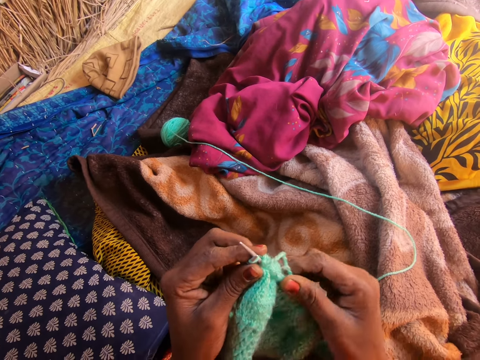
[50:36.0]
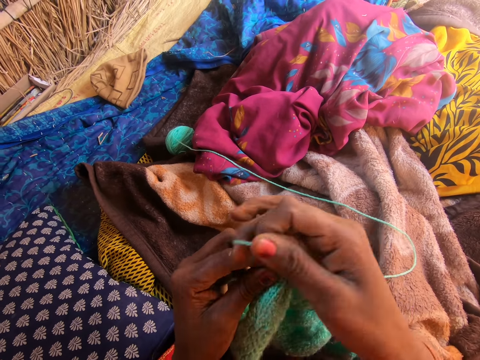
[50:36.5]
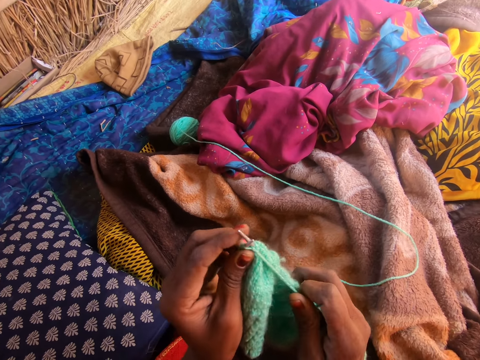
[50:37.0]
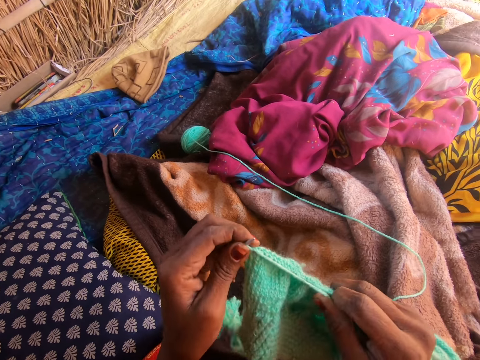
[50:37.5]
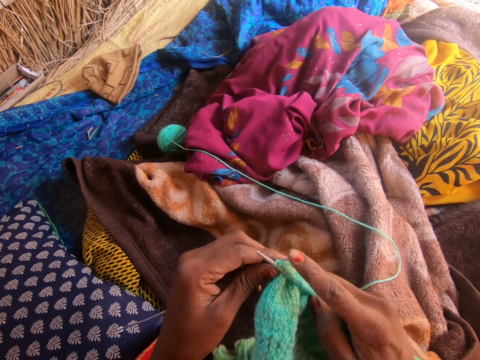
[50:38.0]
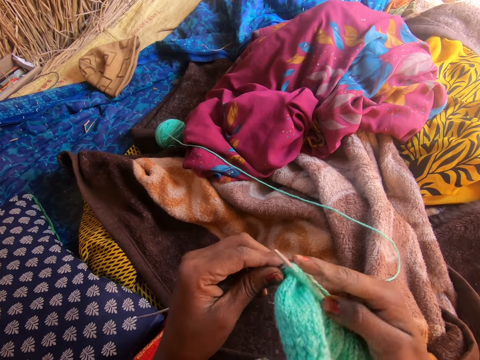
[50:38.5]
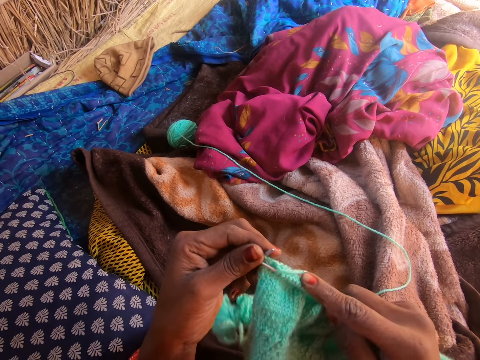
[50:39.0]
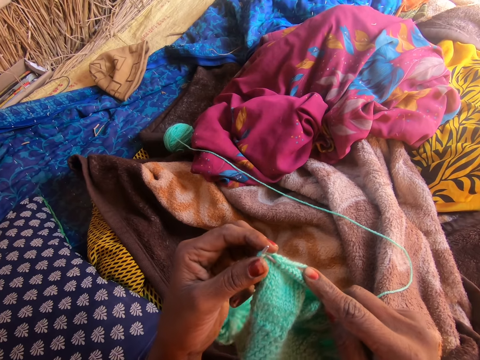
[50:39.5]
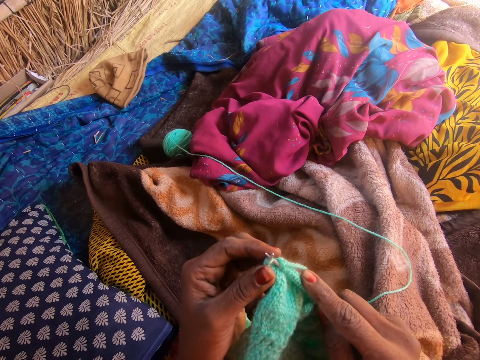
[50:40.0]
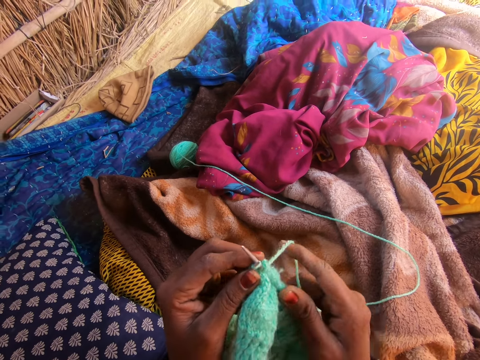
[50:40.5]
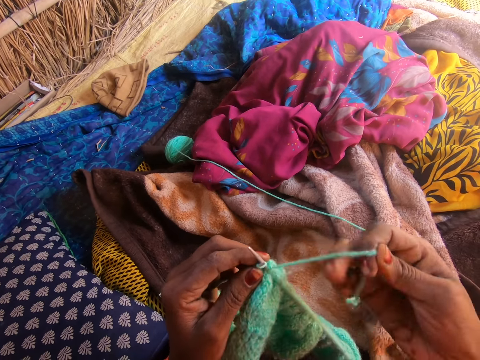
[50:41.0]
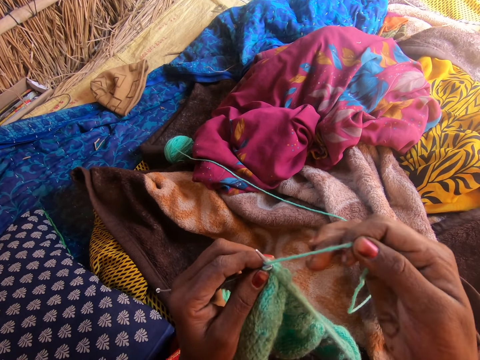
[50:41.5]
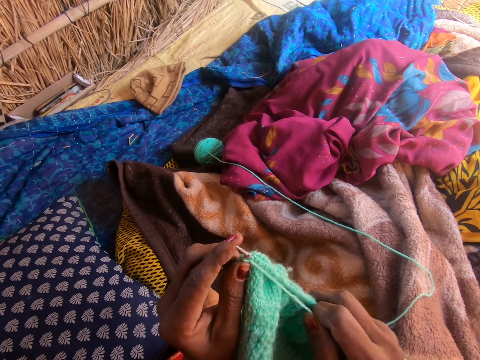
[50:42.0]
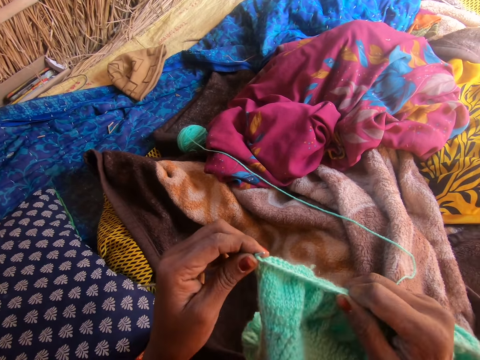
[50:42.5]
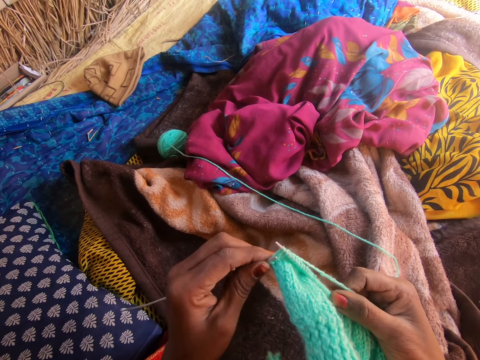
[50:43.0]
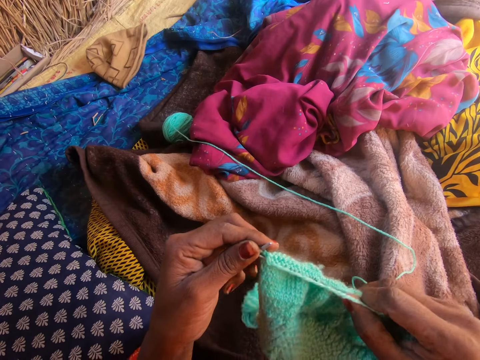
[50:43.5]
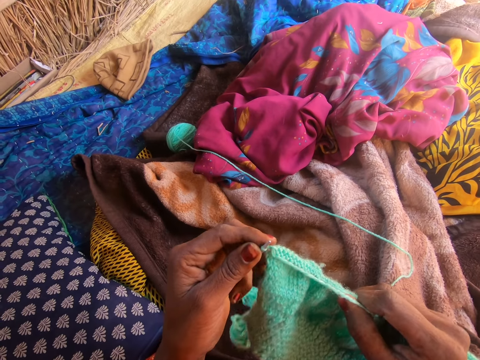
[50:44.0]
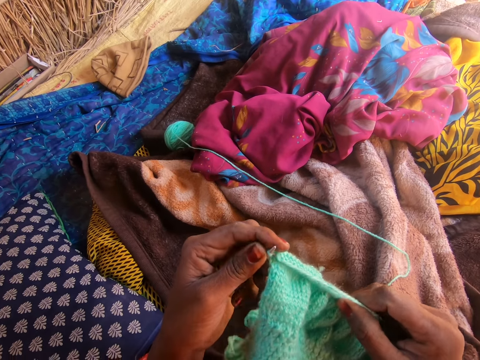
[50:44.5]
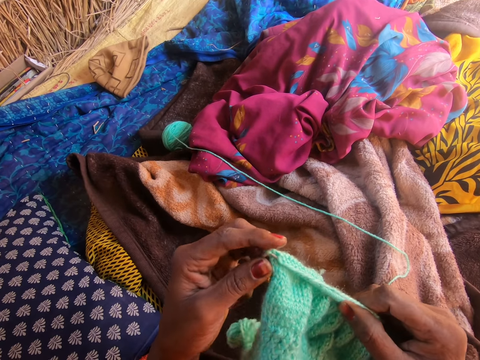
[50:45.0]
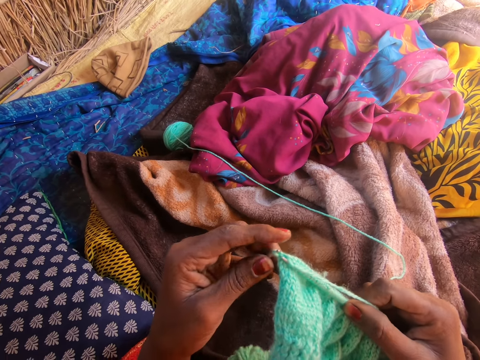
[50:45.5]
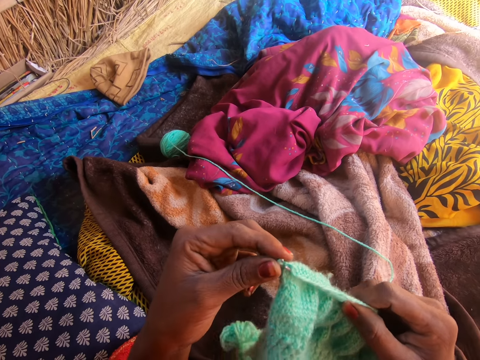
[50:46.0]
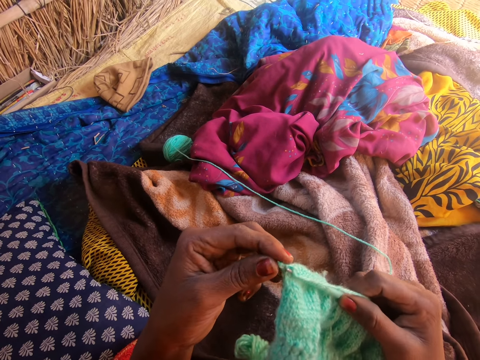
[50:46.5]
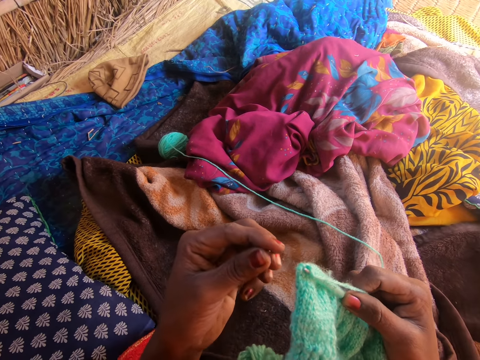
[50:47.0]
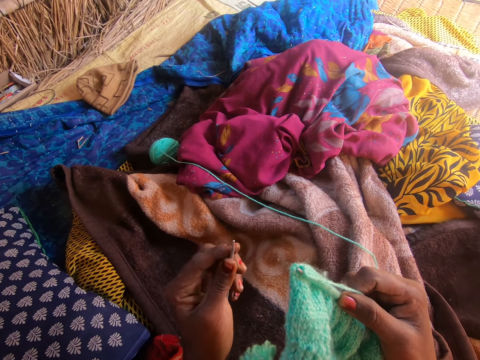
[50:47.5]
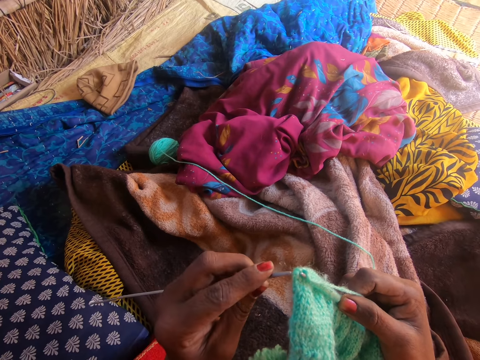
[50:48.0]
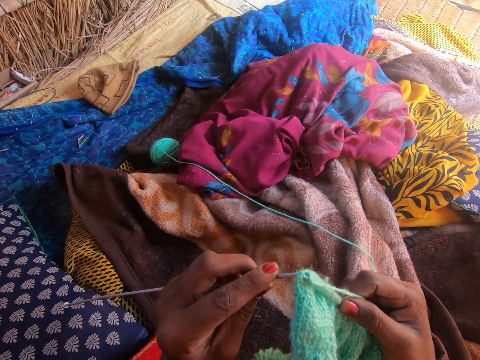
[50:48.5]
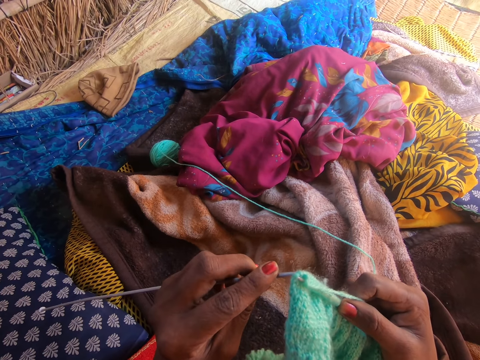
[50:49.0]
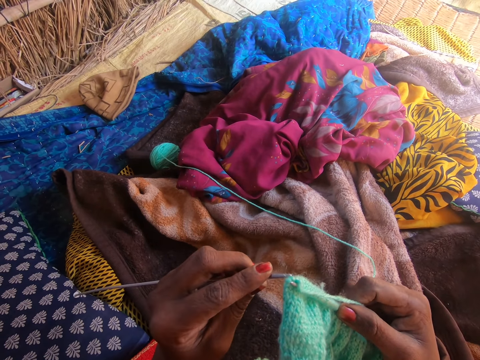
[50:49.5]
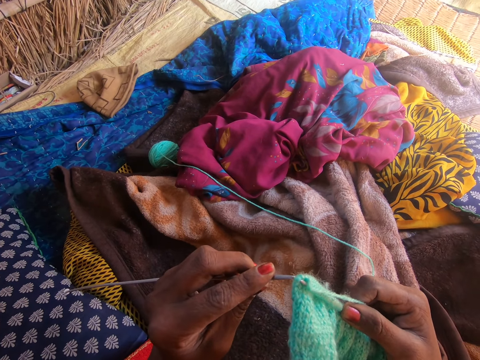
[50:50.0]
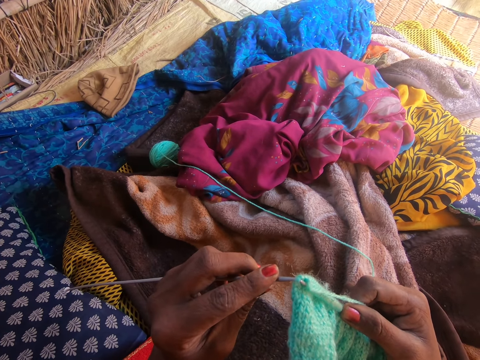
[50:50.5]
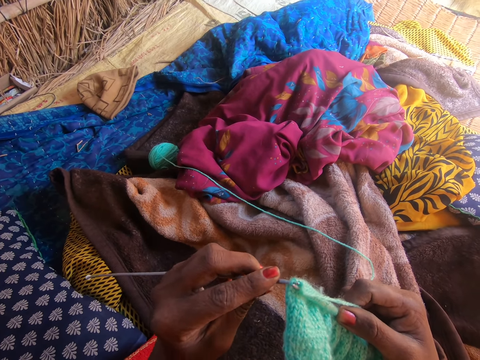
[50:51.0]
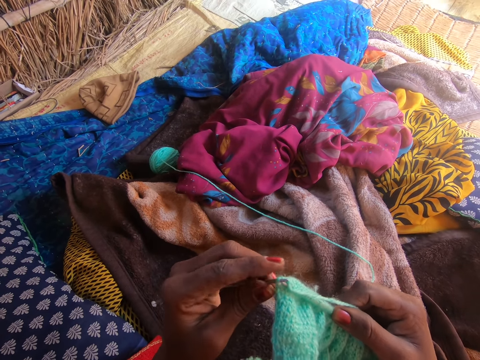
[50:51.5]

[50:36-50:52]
The camera wearer loops the yarn on a knitting needle. She knits the fabric with the knitting needle. She loops the yarn on the knitting needle. She knits the fabric with the knitting needle. She removes the knitting needle from the fabric. She holds the knitting needle on her left hand. She stitches the fabric with the knitting needle.

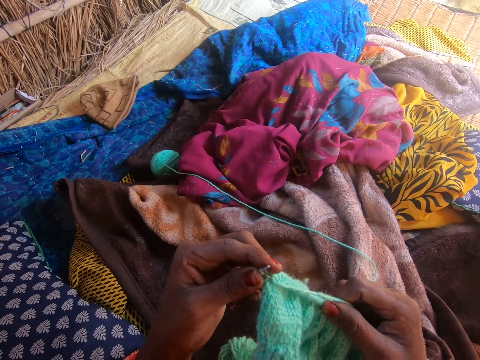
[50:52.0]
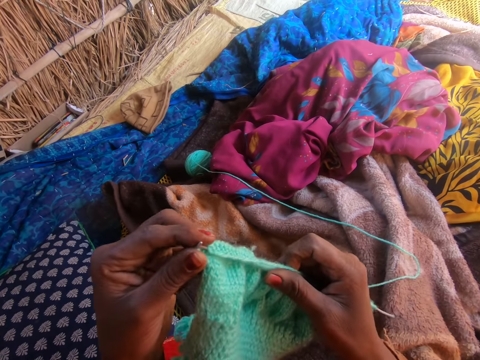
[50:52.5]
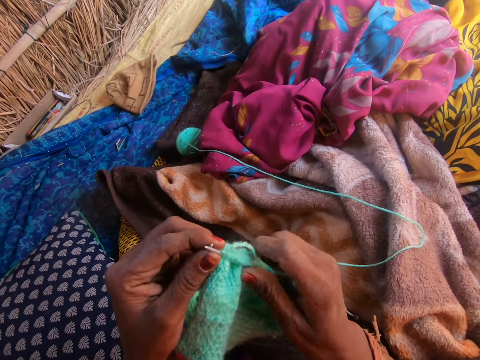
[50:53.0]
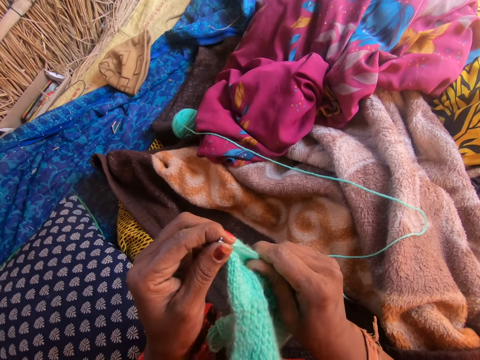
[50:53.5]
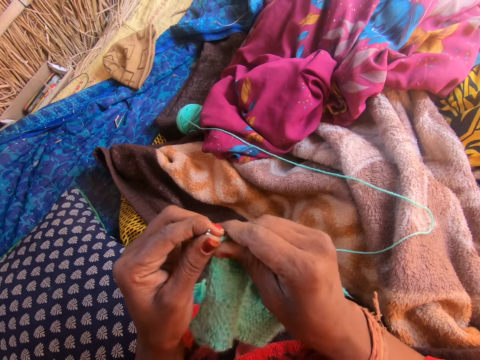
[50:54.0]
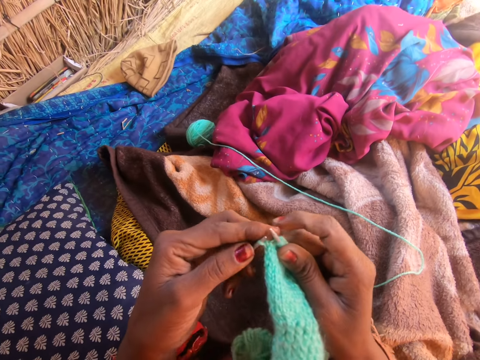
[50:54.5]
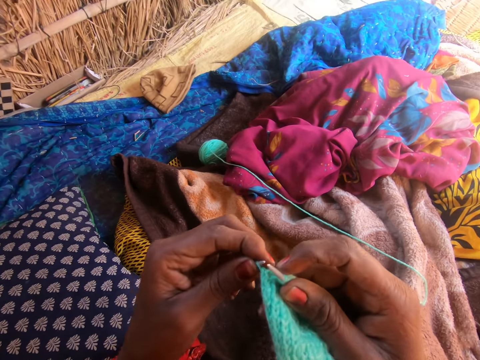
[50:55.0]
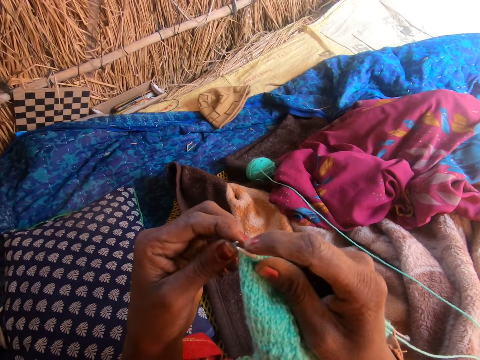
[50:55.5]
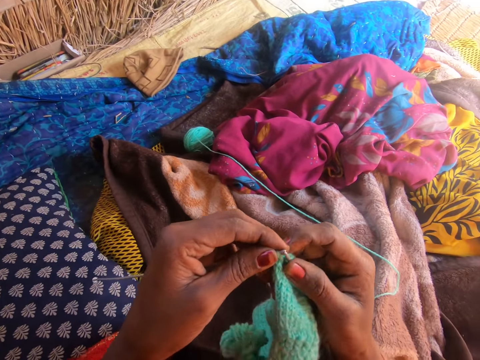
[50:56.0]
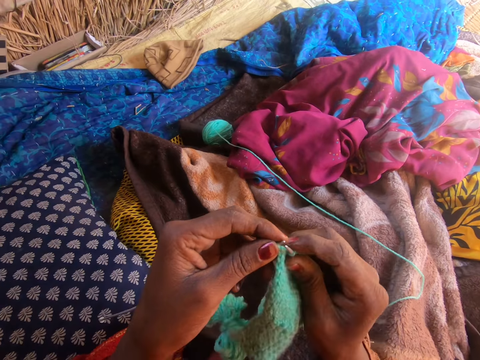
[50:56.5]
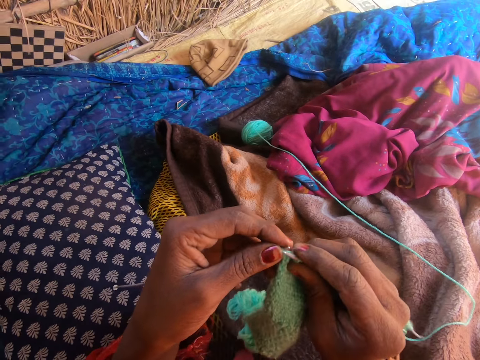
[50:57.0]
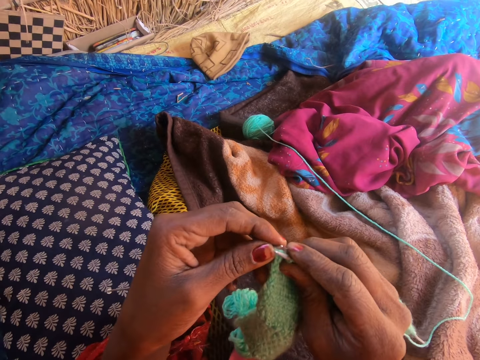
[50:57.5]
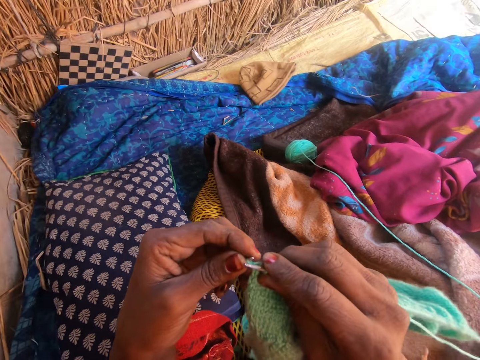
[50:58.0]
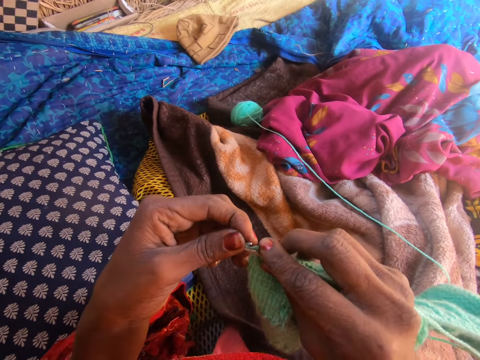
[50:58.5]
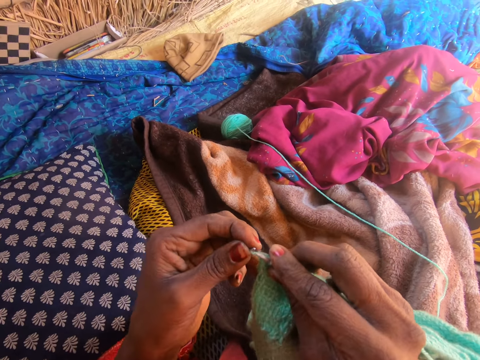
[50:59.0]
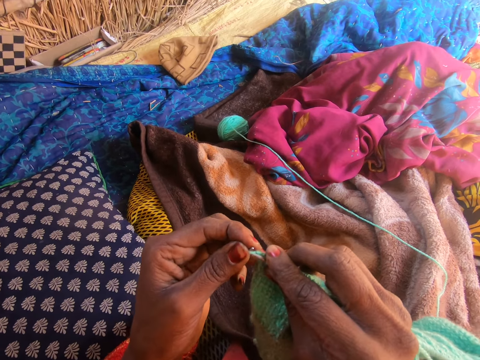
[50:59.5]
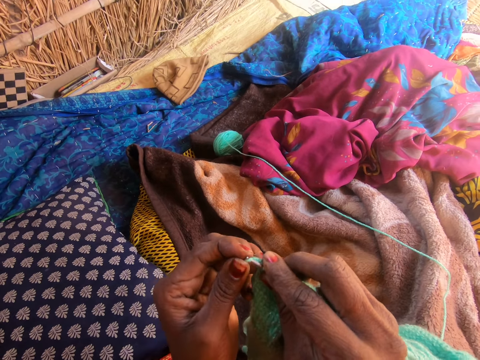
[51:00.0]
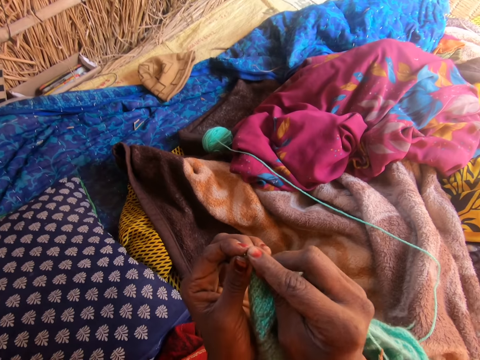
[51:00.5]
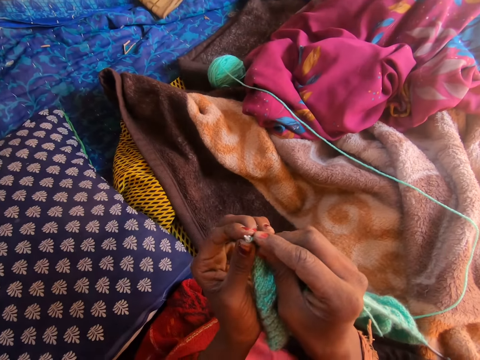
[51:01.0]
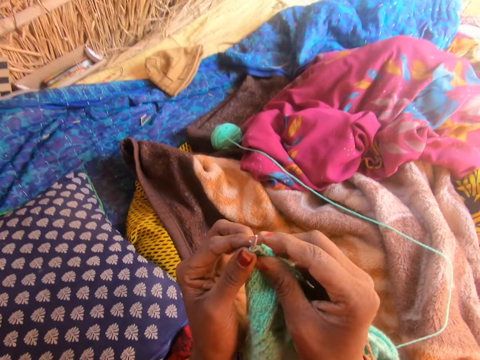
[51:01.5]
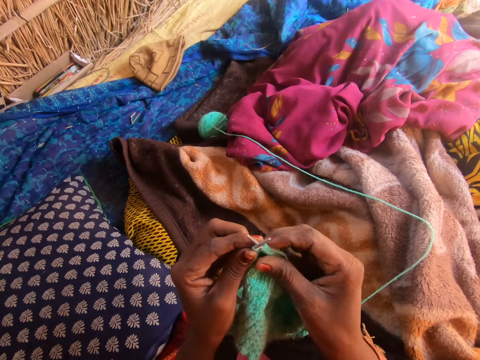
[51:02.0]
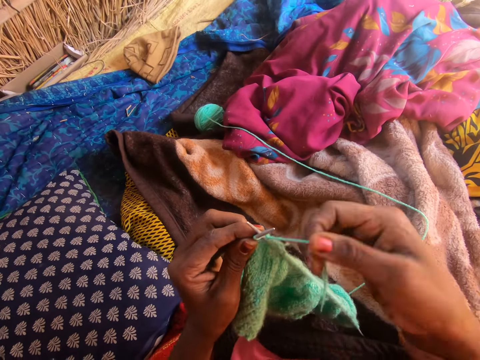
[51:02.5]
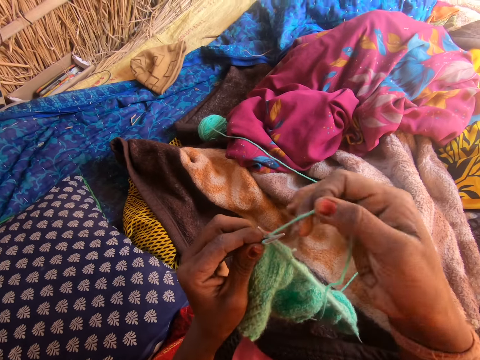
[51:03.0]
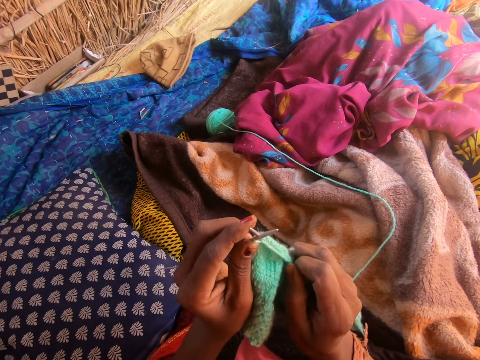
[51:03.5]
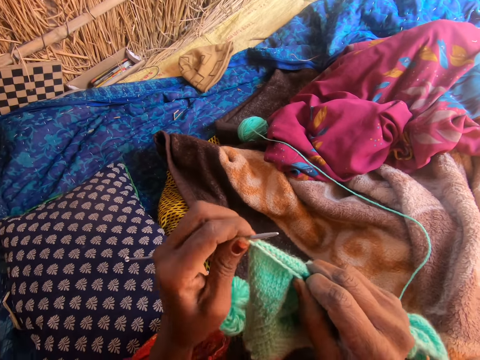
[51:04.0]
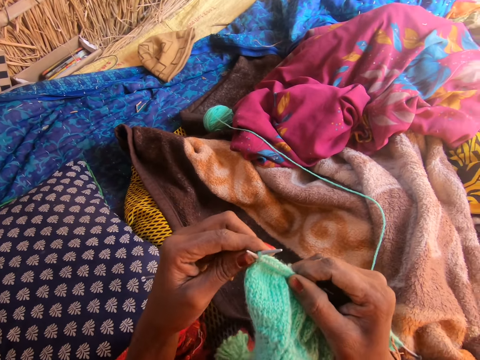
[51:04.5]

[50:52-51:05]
The camera wearer adjusts the knitted yarn in the knitting needle with her right hand. She knits the fabric with the knitting needle. She loops the yarn on the knitting needle. She knits the fabric with the knitting needle.
